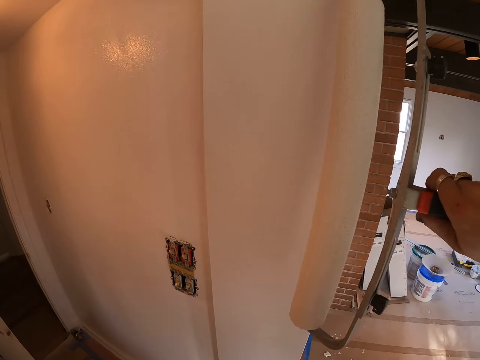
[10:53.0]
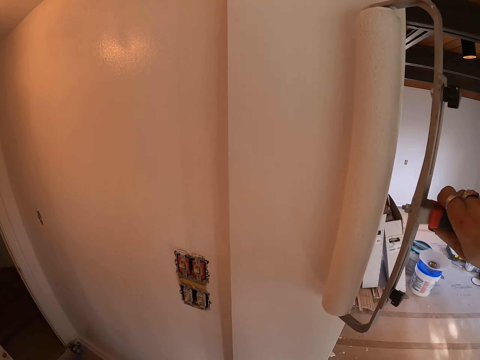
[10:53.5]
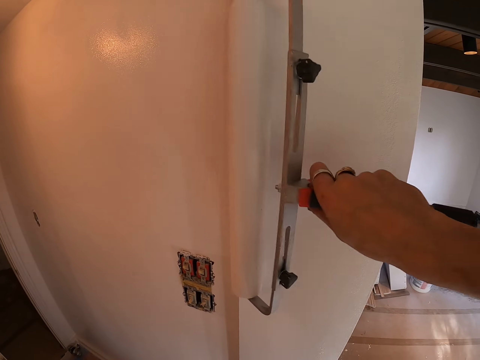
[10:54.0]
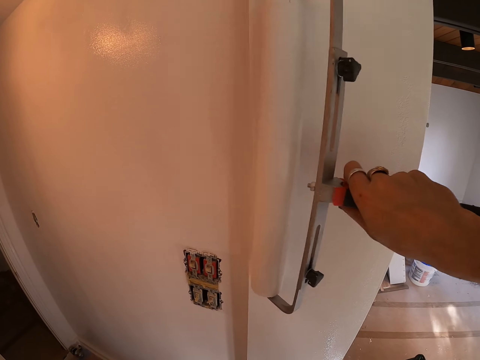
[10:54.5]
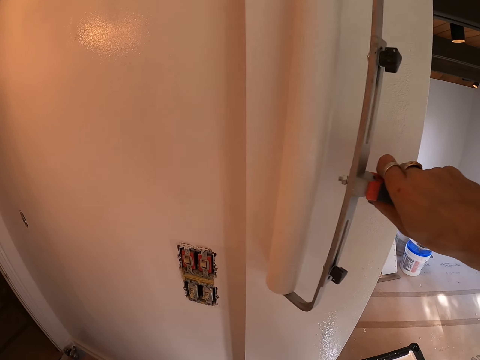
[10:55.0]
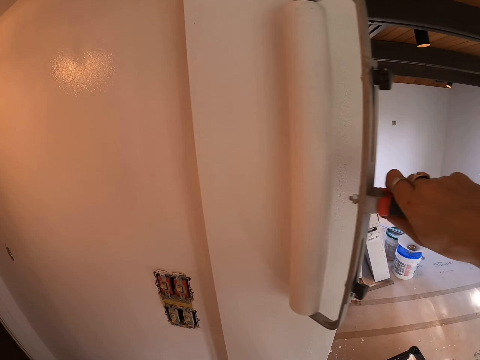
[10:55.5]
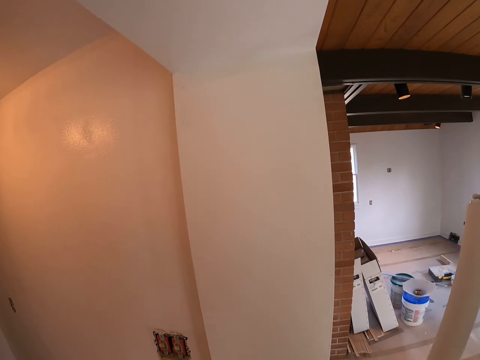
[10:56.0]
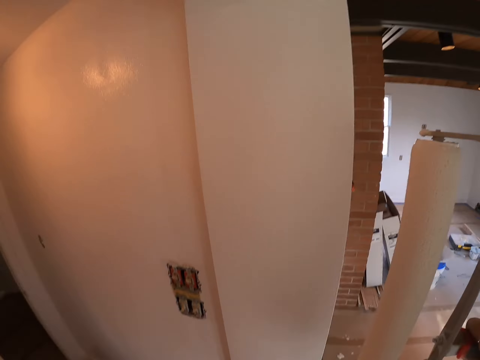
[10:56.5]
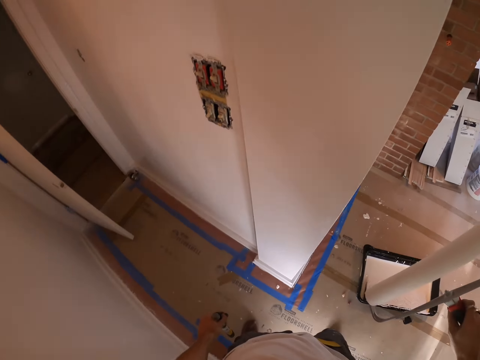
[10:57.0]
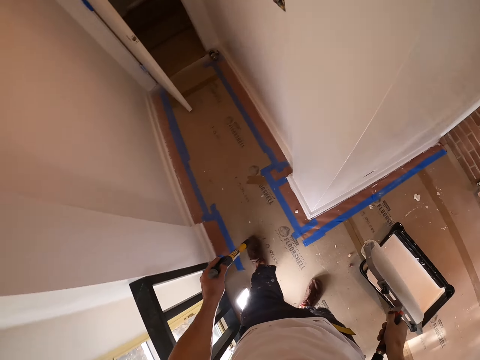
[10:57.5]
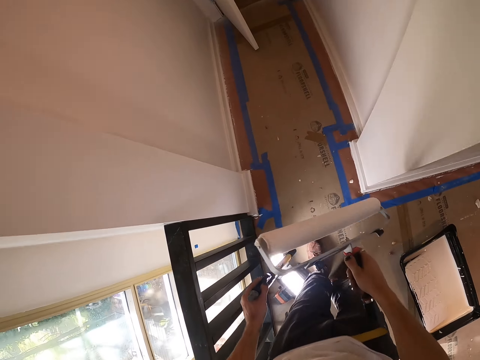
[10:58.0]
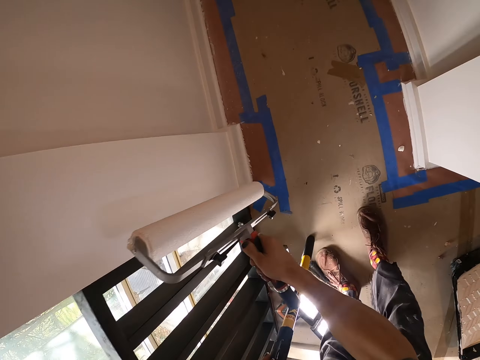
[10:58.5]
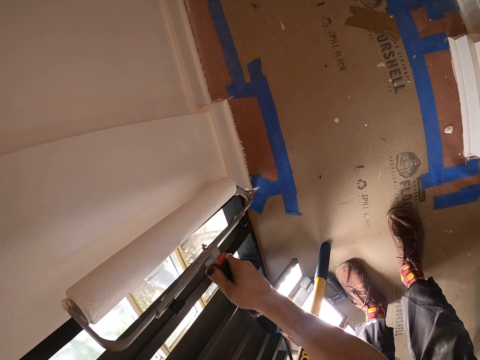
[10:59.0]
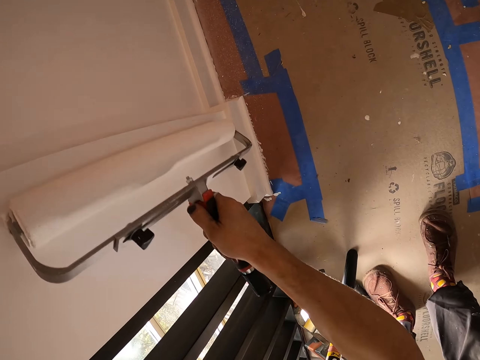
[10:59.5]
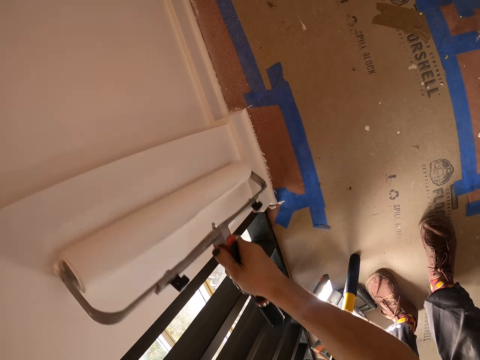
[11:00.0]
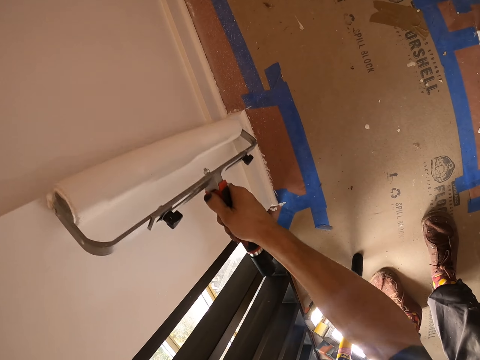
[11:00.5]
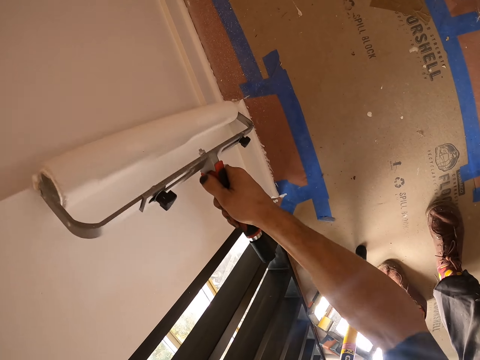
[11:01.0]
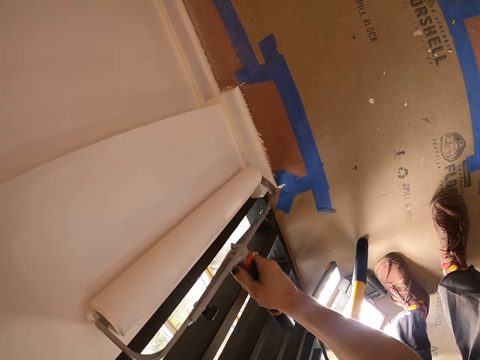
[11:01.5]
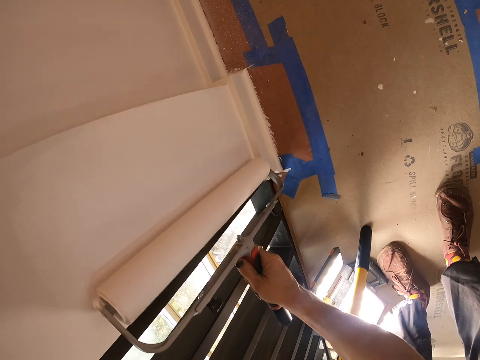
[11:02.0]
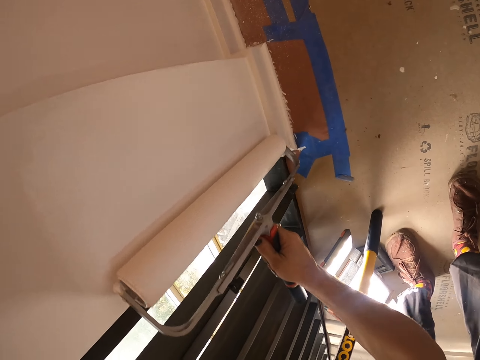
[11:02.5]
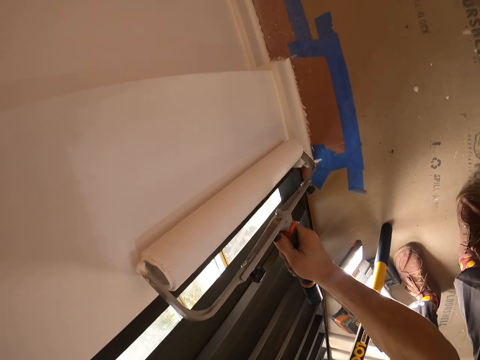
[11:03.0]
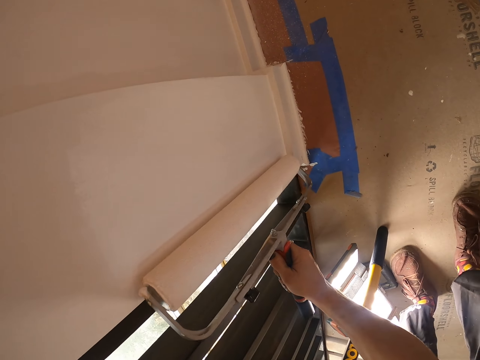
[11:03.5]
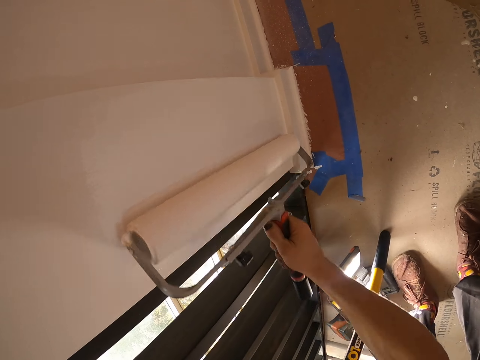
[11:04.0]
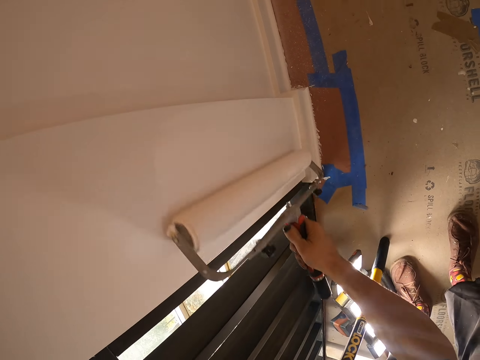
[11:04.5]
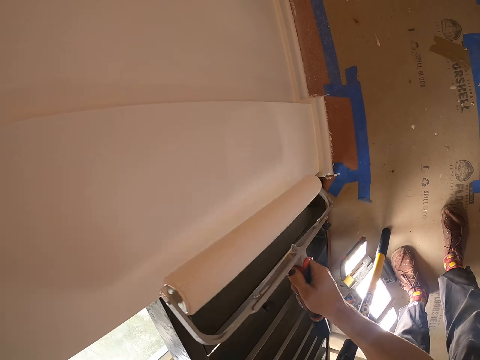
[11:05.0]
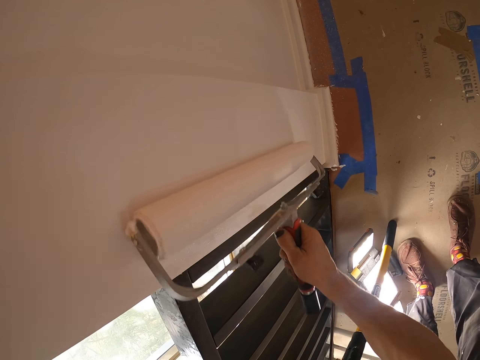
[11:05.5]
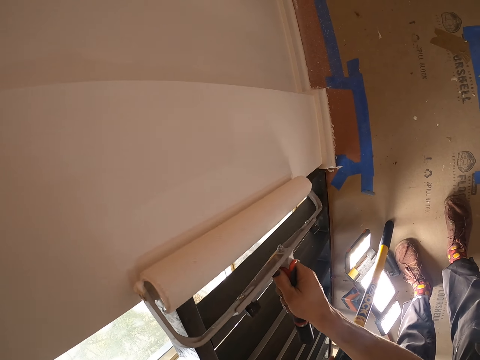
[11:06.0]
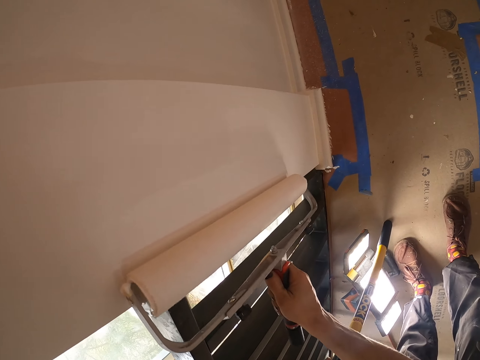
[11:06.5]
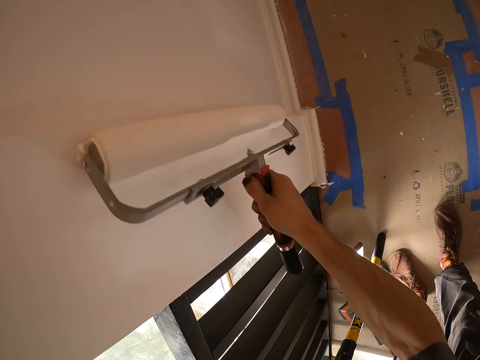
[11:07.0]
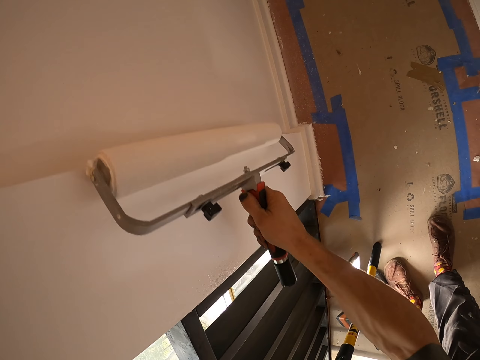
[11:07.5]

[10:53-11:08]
The camera wearer paints. They stop painting. They bend. They paint. They move the paint brush upwards. They paint.

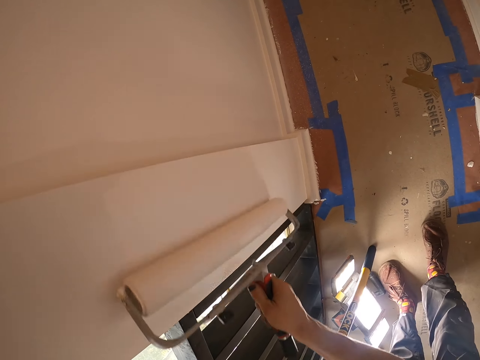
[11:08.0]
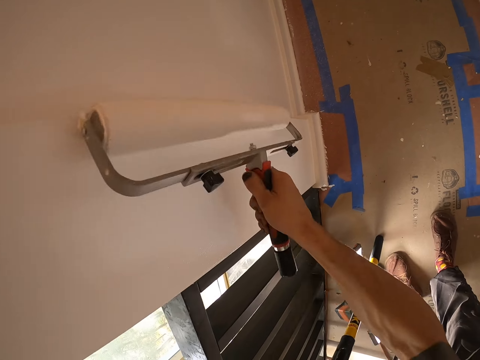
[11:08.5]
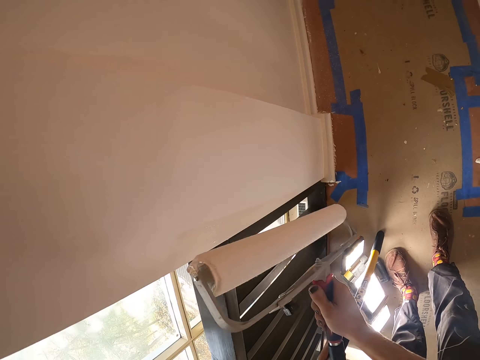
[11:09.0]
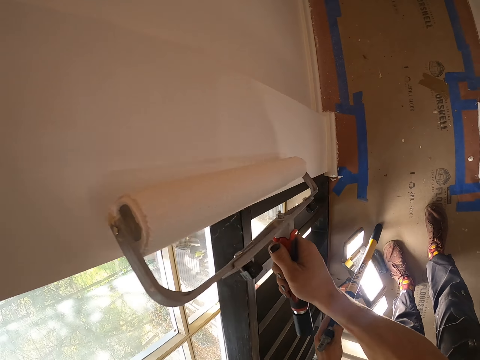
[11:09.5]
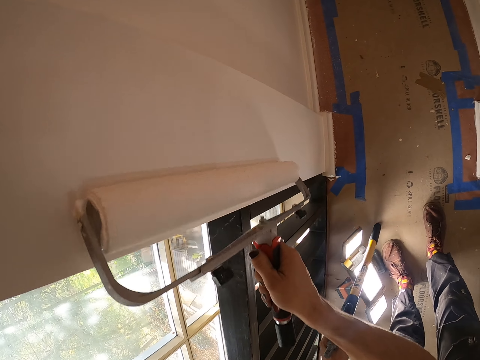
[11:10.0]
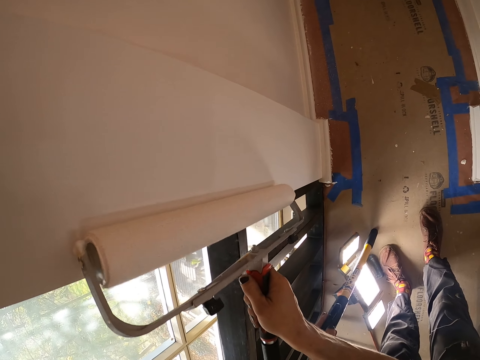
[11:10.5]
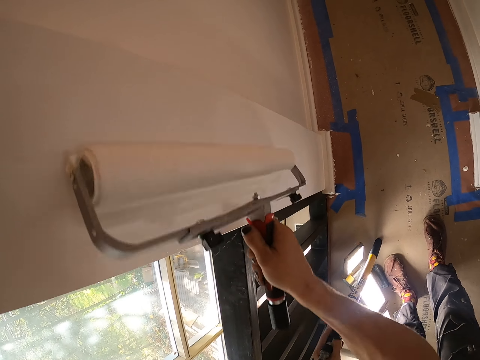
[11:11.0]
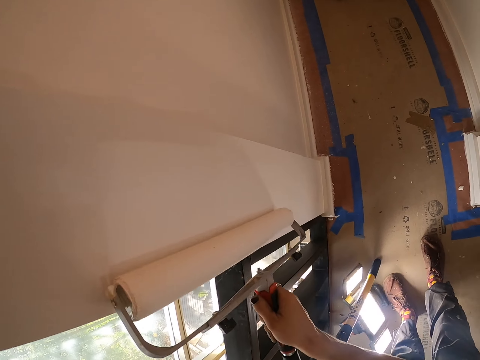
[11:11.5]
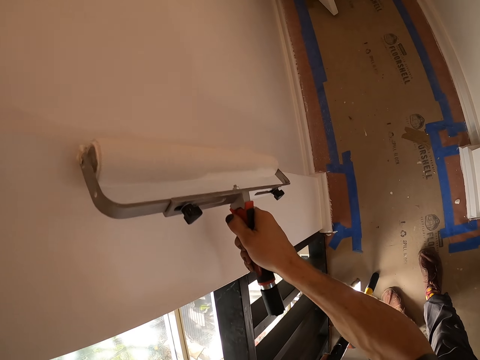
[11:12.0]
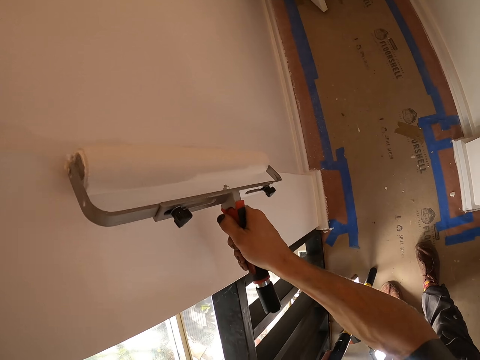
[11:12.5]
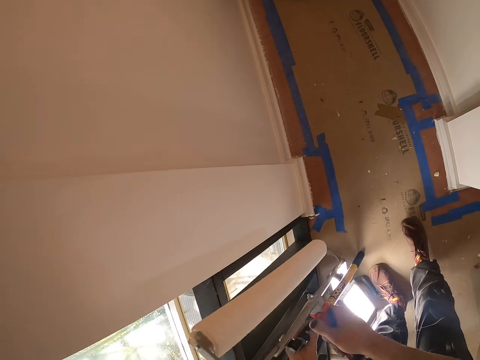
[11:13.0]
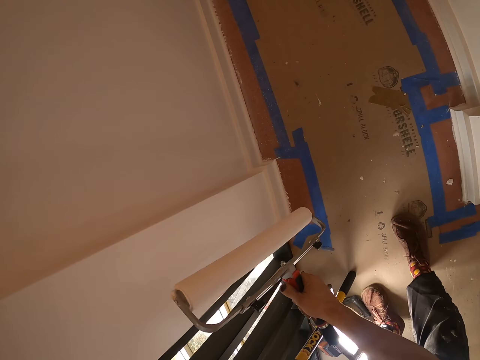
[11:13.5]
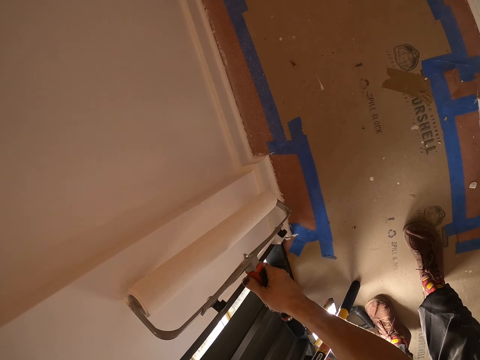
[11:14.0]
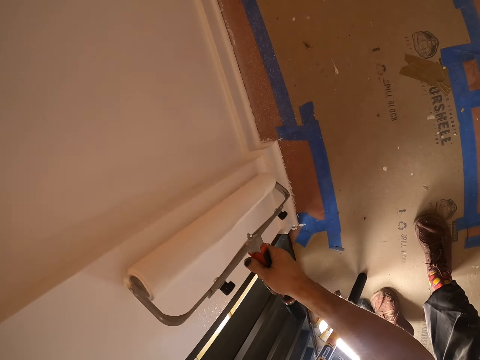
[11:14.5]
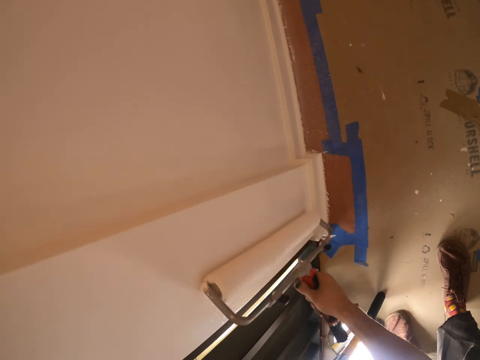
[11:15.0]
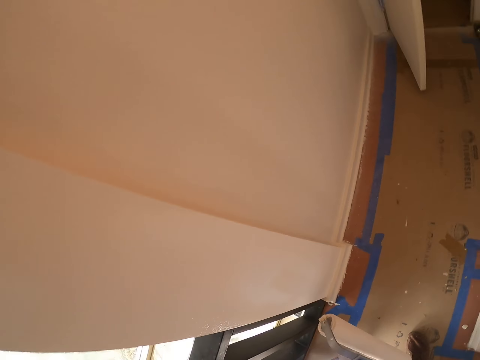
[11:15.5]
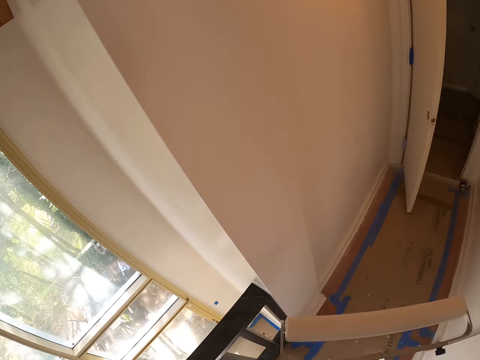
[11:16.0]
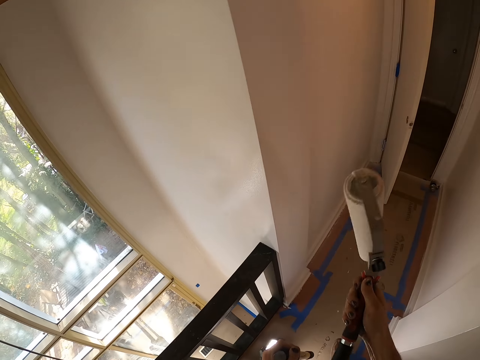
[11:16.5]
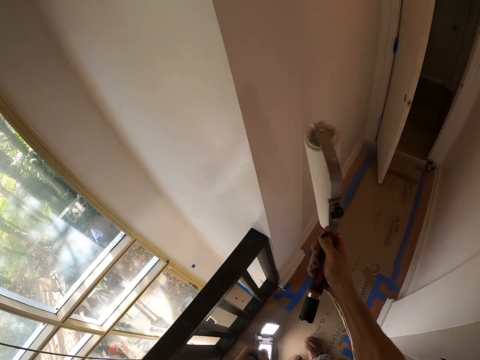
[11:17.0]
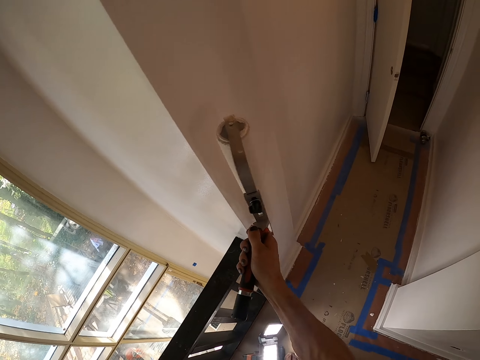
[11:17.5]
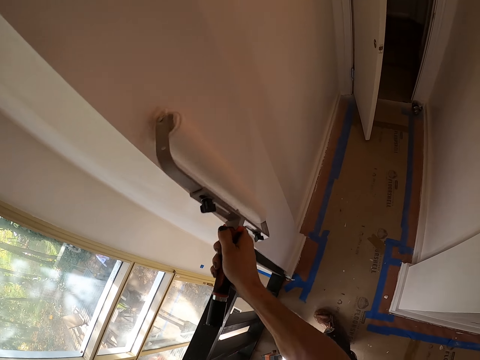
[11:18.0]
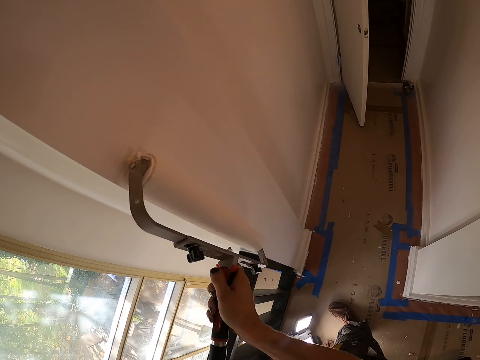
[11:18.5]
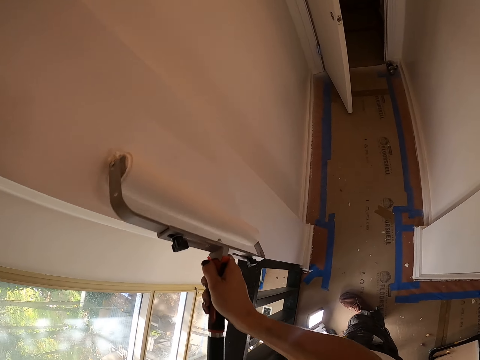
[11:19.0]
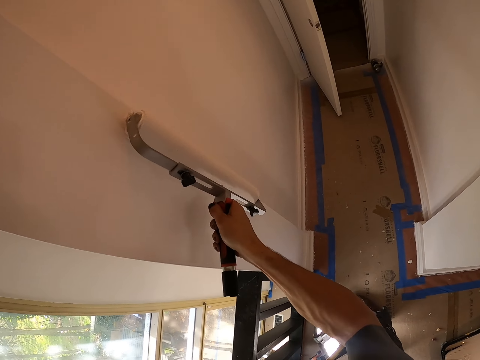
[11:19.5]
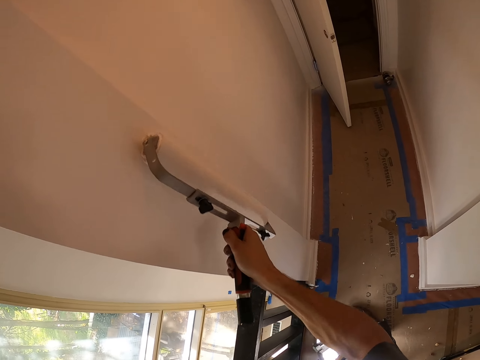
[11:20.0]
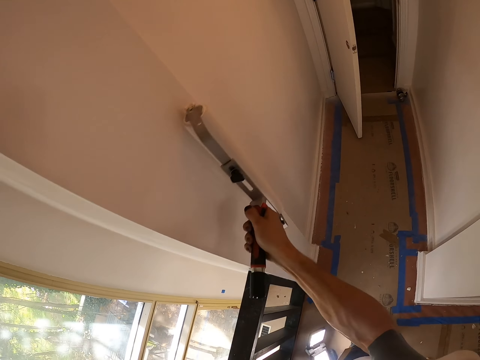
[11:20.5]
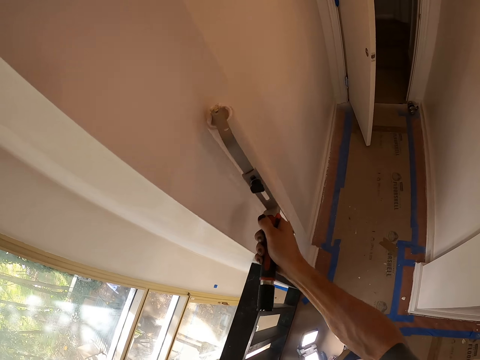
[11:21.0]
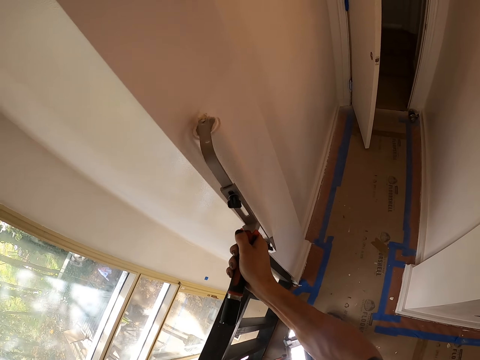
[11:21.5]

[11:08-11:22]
The camera wearer moves the paint brush upwards. He paints. He moves the paint brush downwards. He moves his leg. He paints. He stops painting. He stands. He paints. He moves his leg.
